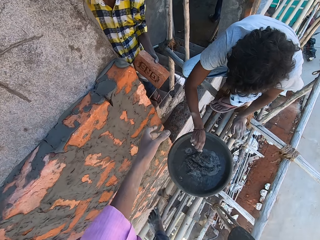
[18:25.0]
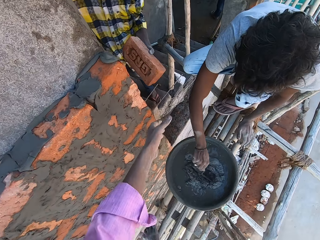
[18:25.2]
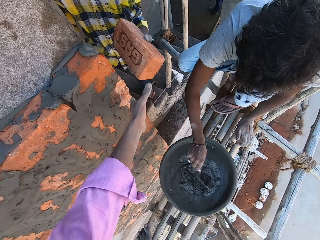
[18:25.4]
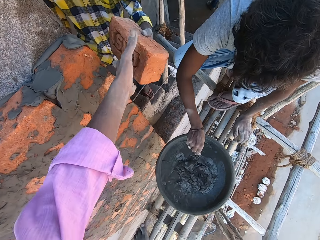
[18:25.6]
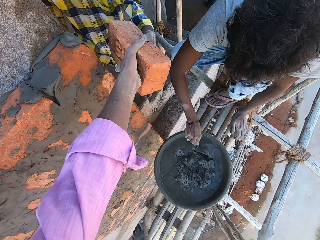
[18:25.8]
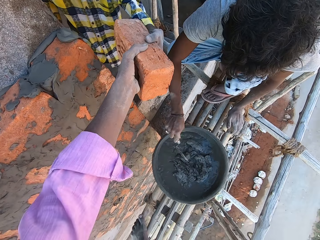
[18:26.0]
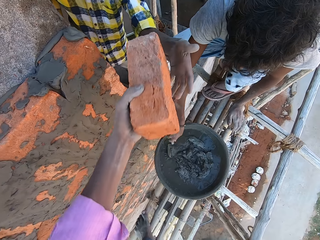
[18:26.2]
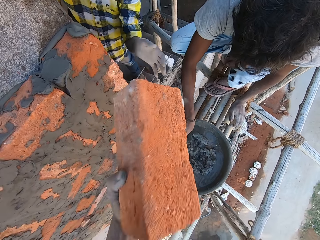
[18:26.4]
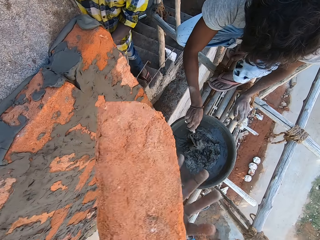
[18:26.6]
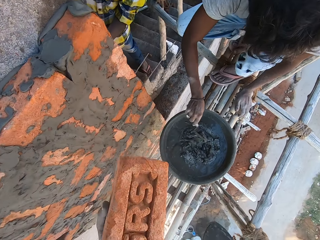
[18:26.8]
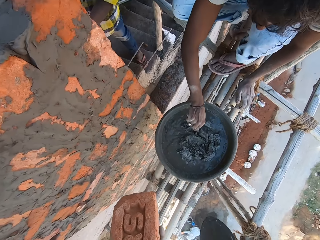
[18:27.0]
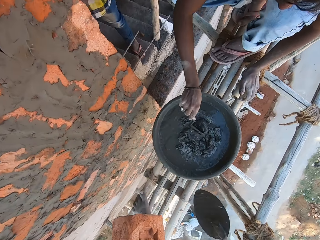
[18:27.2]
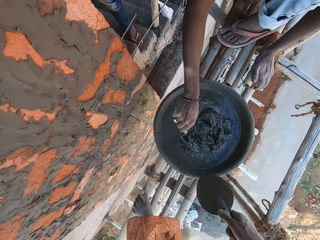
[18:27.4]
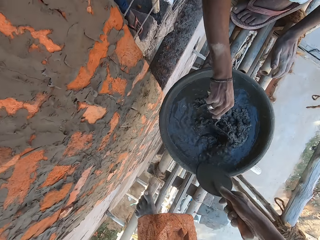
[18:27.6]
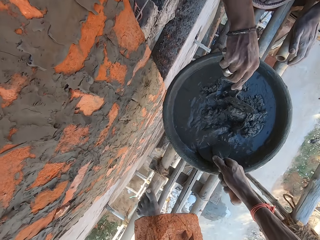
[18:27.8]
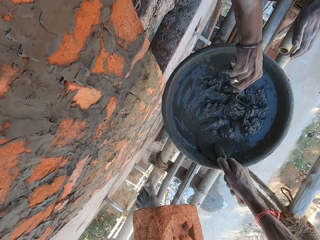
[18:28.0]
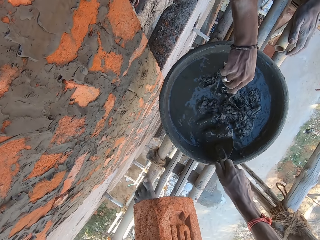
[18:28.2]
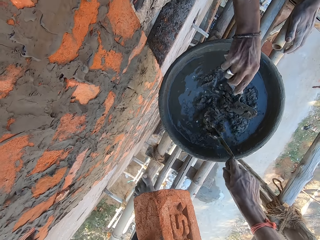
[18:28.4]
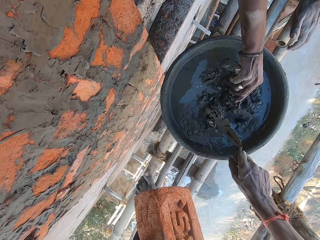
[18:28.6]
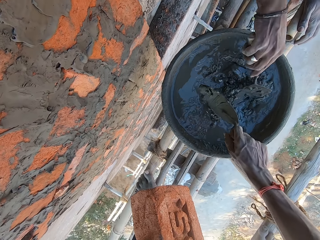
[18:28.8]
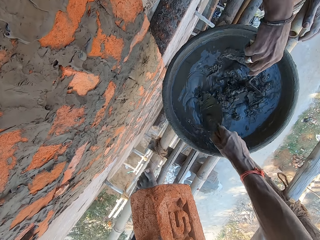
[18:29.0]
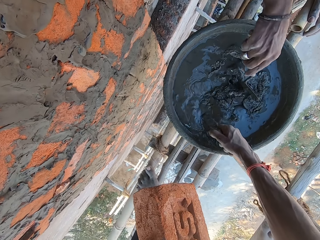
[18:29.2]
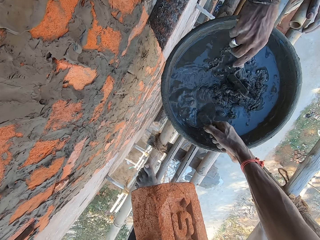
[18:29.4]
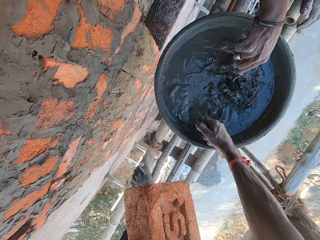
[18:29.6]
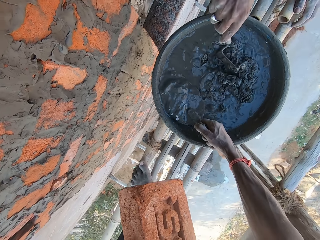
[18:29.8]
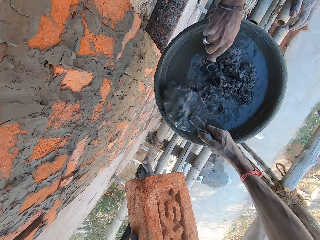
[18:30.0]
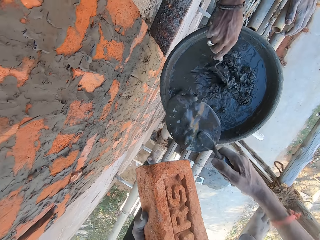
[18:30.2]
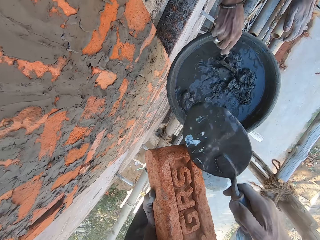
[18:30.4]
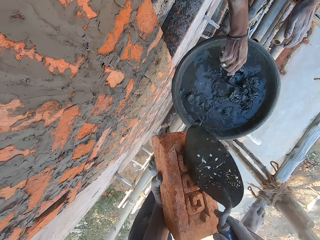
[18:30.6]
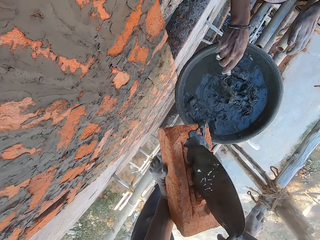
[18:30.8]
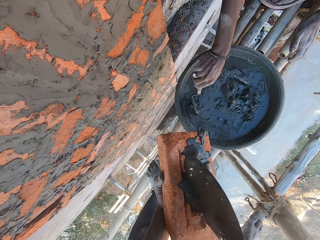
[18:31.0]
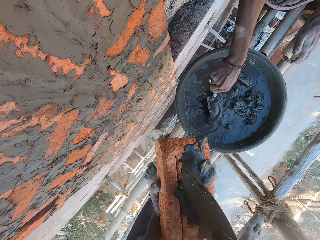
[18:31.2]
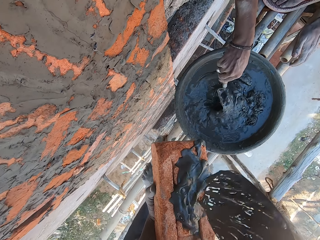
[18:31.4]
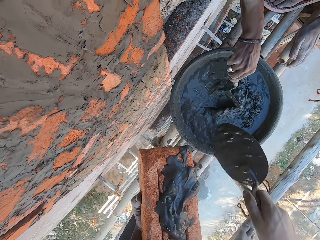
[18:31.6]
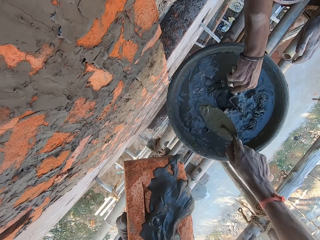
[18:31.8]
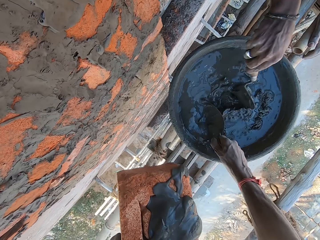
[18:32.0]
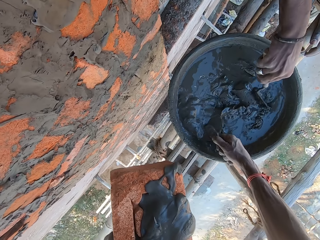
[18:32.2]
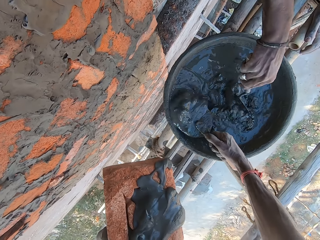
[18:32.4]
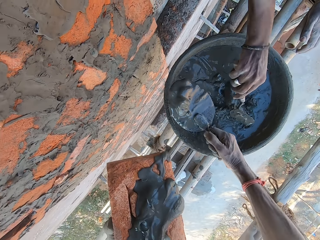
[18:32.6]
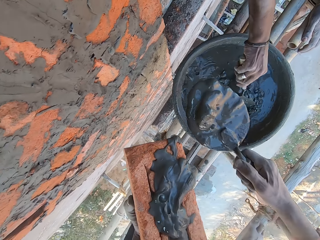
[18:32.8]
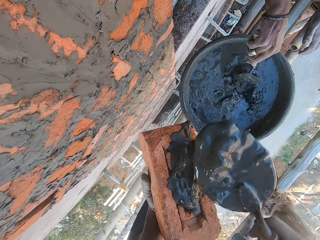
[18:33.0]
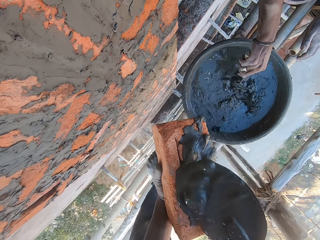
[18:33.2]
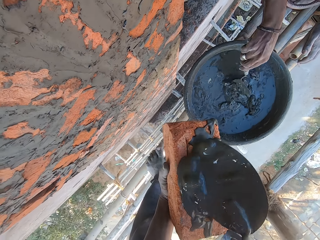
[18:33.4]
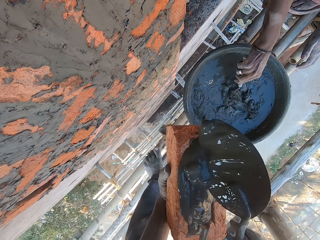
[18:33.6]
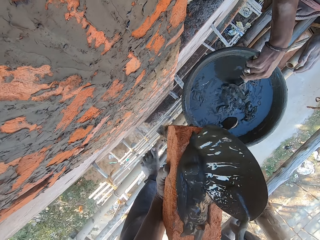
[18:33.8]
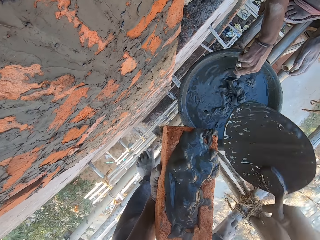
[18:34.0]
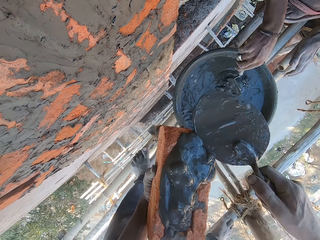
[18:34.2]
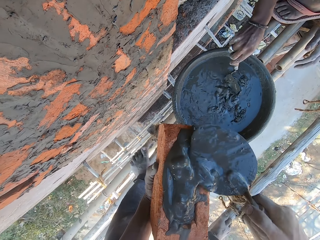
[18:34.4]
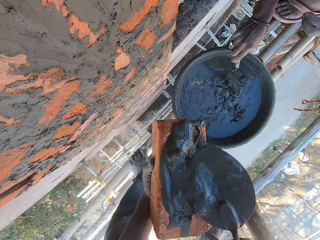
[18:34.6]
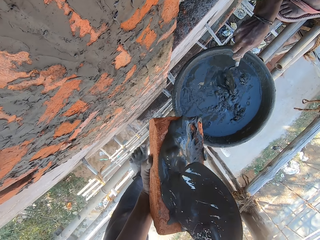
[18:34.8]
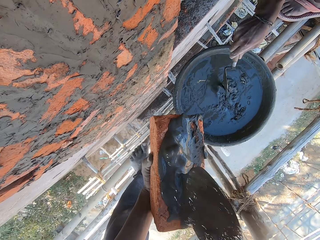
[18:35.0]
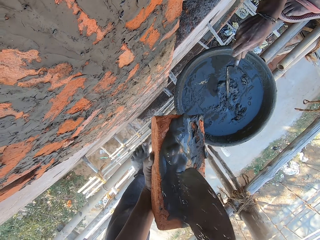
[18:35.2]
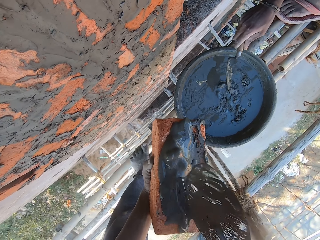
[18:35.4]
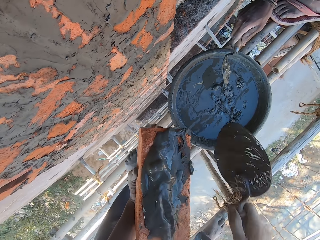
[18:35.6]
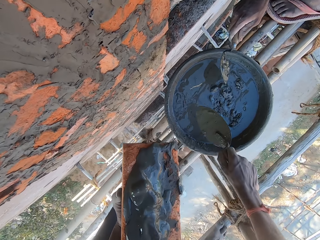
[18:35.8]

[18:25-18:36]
A man passes a brick to the camera wearer with his left hand. The camera wearer collects the brick from the man with his left hand. He scoops some mixed cement from the head pan on the bamboo woods with the trowel in his right hand. He pours the mixed cement on the brick in his left hand with the trowel in his right hand. He scoops some mixed cement from the head pan on the bamboo woods with the trowel in his right hand. He pours the mixed cement on the brick in his left hand with the trowel in his right hand. Another man collects a brick from the first man with his left hand.

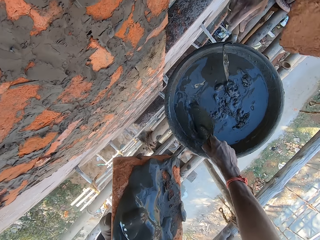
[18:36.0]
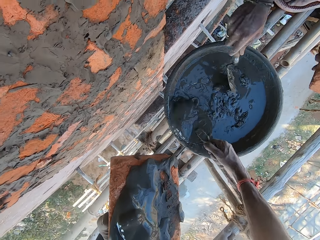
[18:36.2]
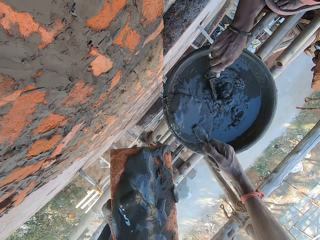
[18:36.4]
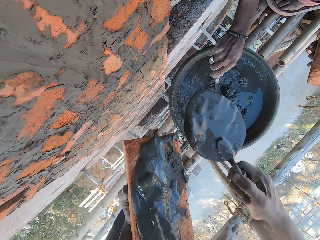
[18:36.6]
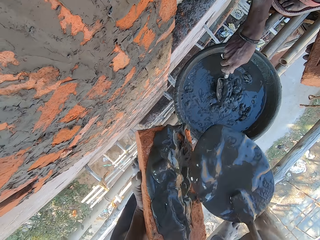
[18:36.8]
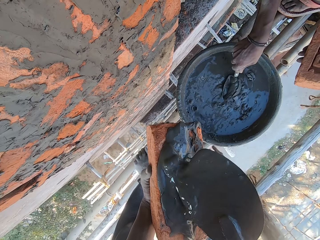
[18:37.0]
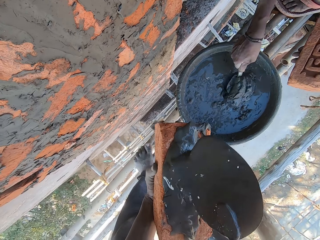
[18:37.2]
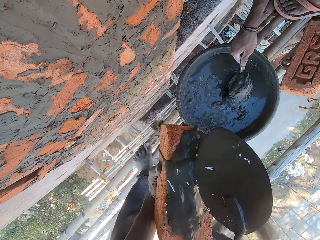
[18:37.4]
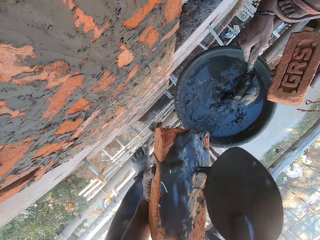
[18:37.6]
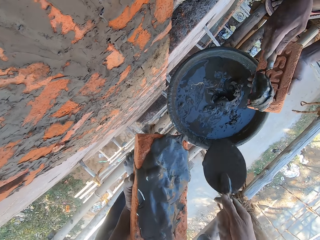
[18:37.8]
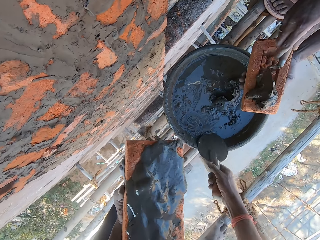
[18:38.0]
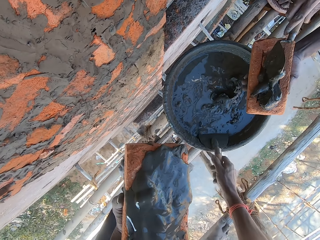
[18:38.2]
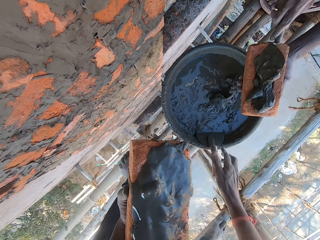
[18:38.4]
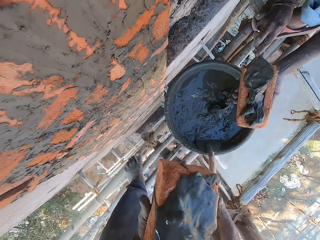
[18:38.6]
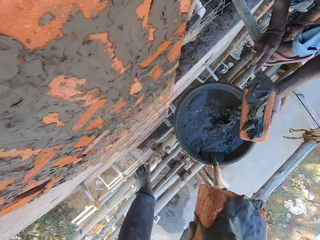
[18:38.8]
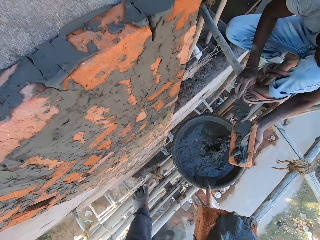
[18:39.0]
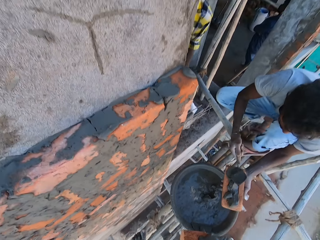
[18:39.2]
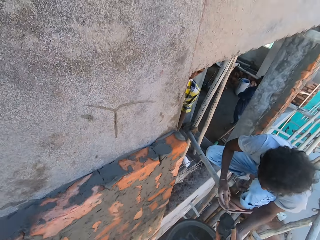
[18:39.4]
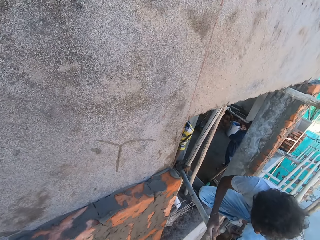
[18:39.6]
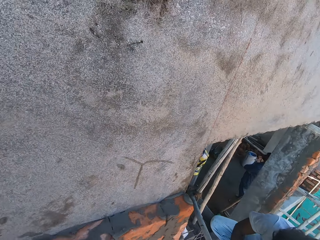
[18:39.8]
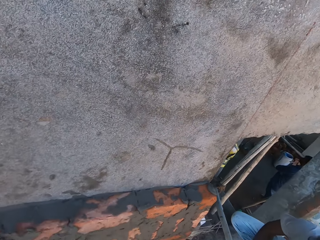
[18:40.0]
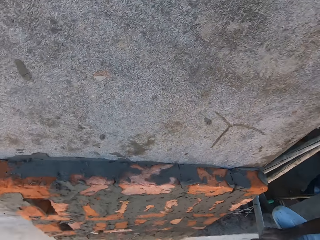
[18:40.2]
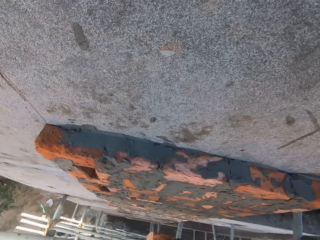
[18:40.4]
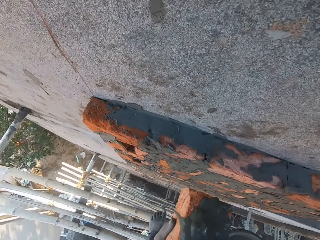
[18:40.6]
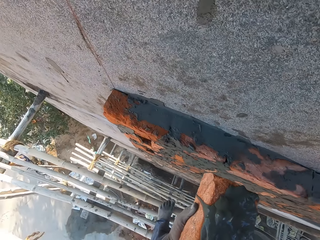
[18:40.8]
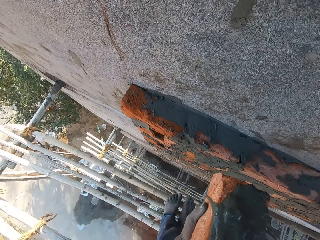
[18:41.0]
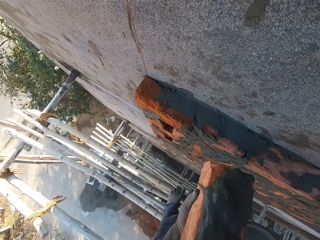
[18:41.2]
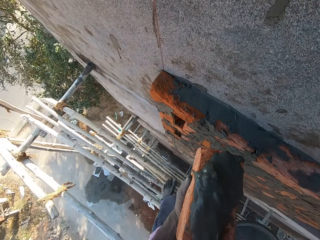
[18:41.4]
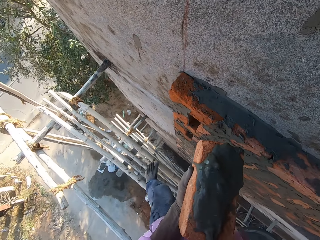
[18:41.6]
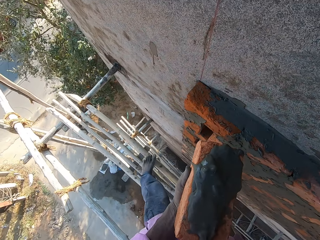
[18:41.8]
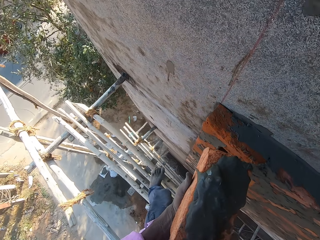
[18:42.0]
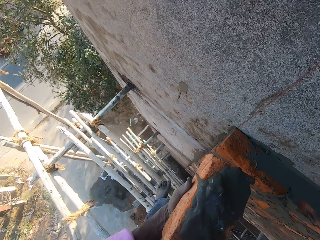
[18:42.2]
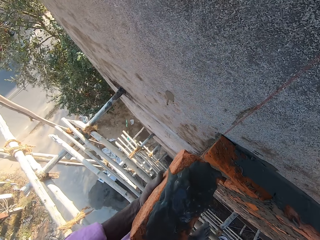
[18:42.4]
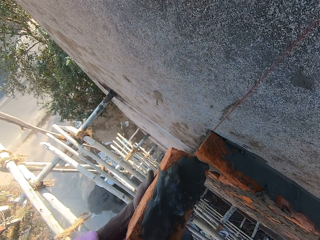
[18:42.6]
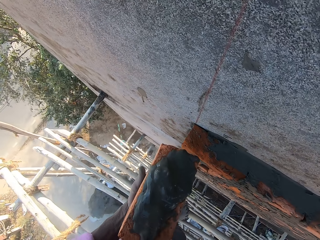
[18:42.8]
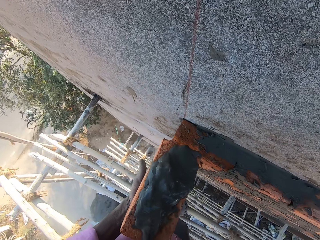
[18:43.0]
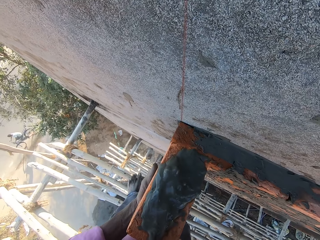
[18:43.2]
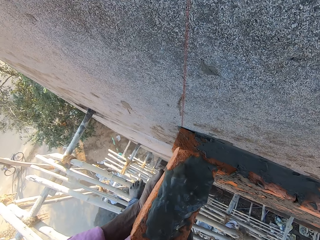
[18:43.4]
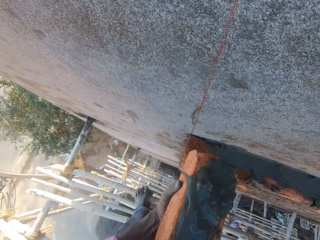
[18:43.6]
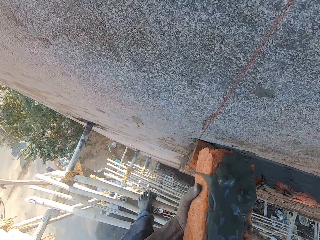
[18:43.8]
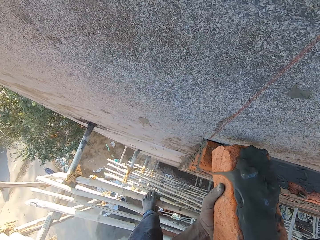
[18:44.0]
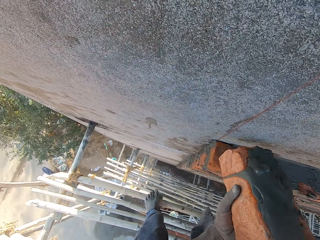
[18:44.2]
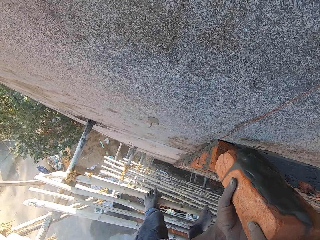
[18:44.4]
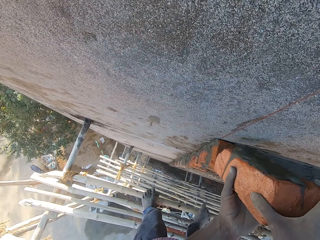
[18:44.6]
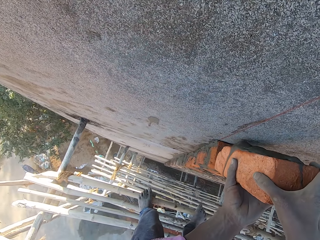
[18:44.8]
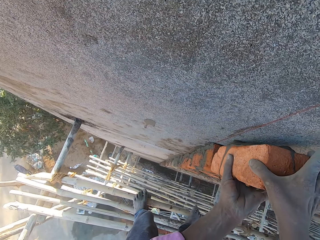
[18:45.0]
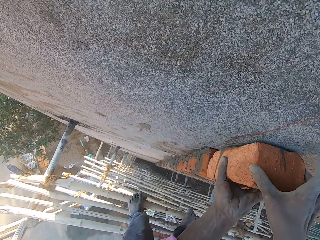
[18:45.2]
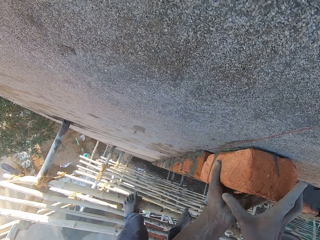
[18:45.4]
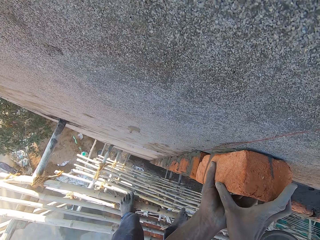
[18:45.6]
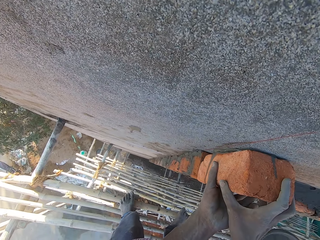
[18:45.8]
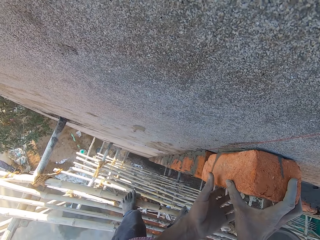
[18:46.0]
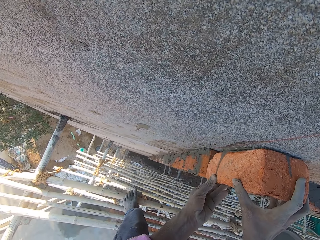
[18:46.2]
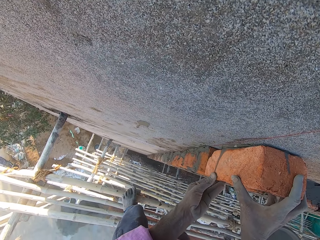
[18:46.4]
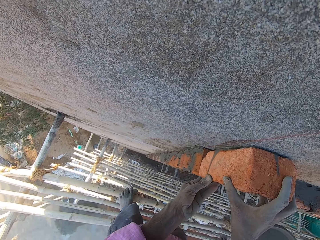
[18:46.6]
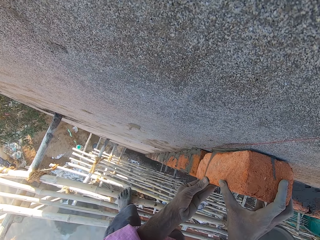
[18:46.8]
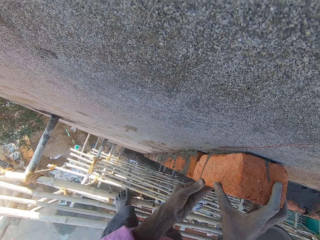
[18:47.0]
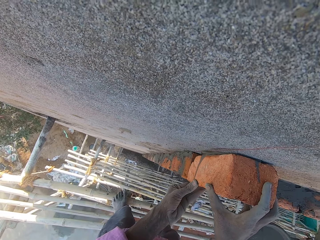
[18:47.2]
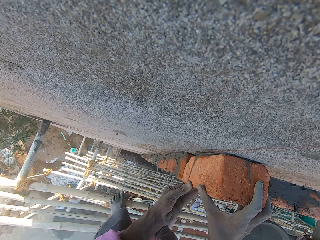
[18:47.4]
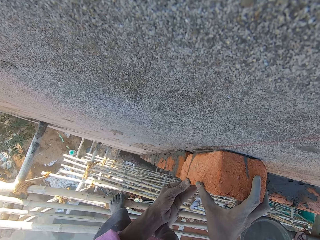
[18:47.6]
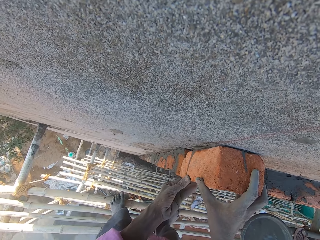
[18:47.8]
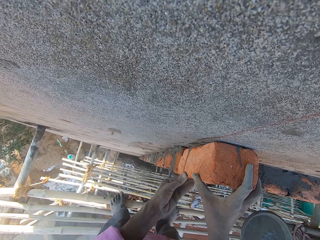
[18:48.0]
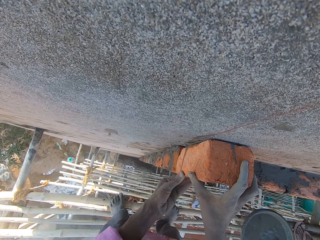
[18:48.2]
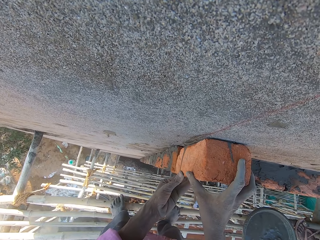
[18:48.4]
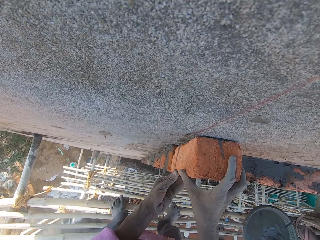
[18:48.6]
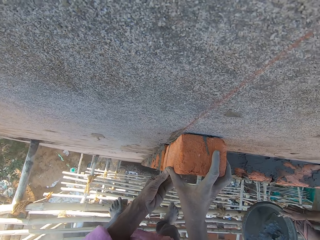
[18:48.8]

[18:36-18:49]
The camera wearer scoops some mixed cement from the head pan on the bamboo woods with the trowel in his right hand. A man scoops some mixed cement from the head pan on the bamboo woods with the trowel in his right hand. The camera wearer pours the mixed cement on the brick in his left hand with the trowel in his right hand. The man pours the mixed cement on the brick in his left hand with the trowel in his right hand. The camera wearer drops the trowel in the head pan on the bamboo woods with his right hand. He passes the brick to his right hand. He carries the brick and moves on the ladder. He builds the house. He plasters the brick on a wall with both hands. He presses the brick on the wall with both hands.
